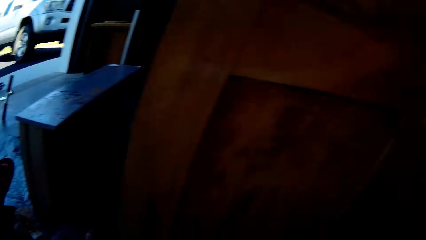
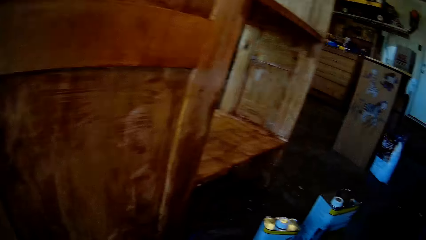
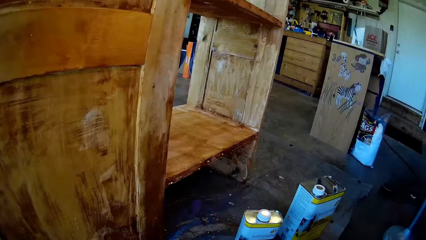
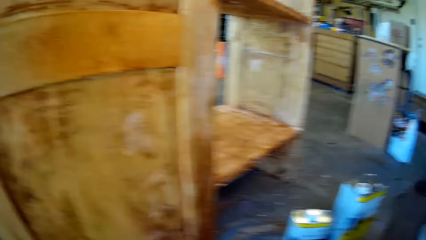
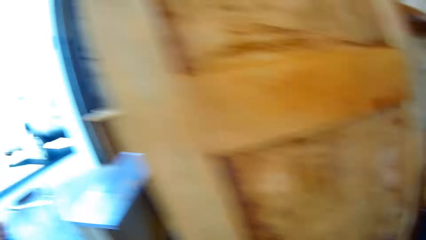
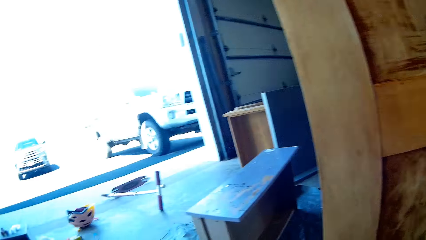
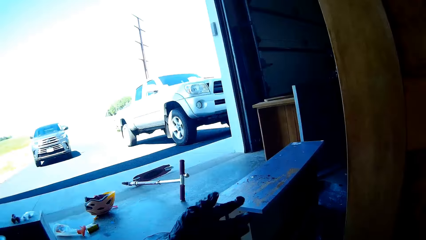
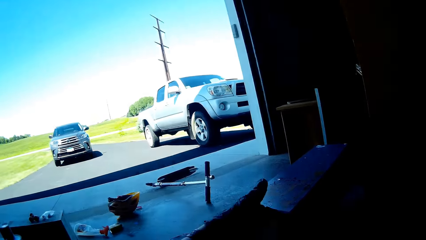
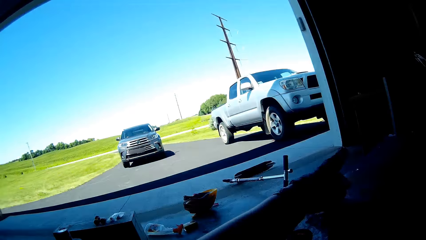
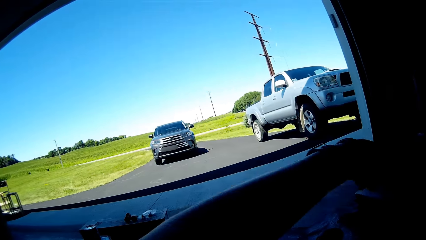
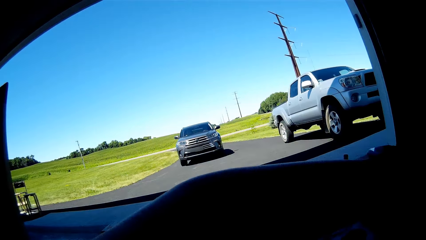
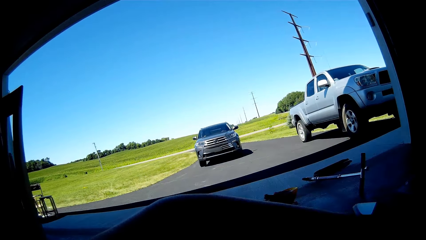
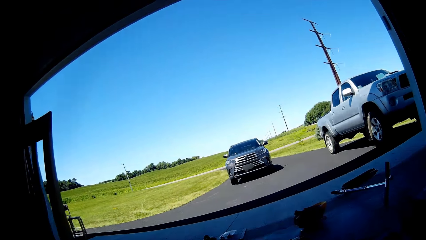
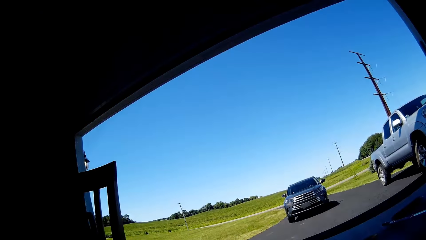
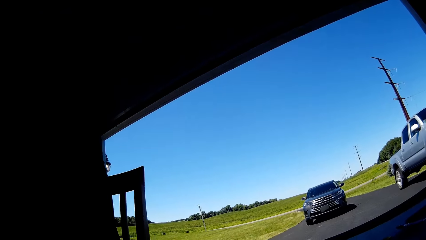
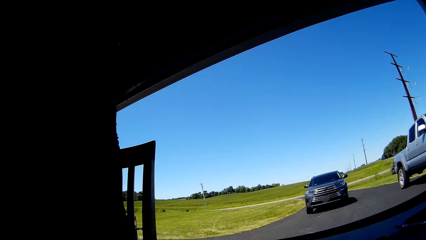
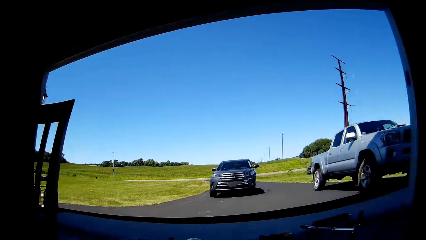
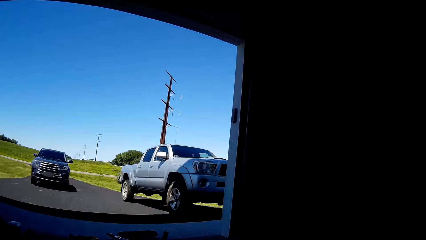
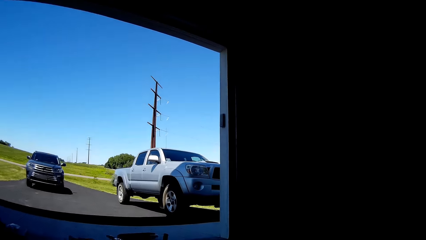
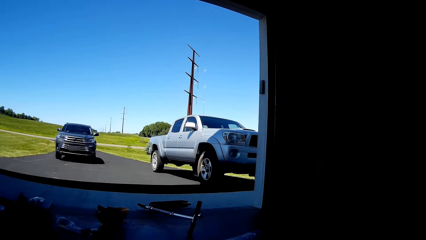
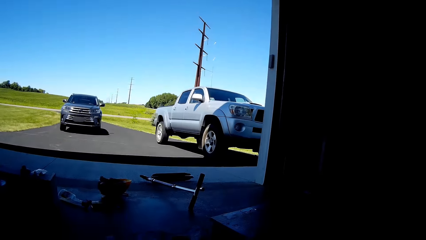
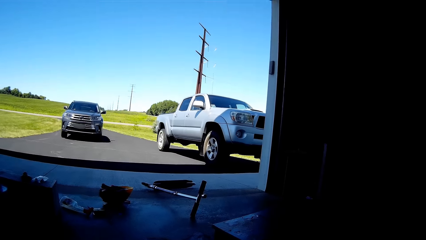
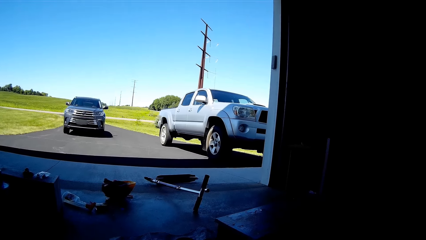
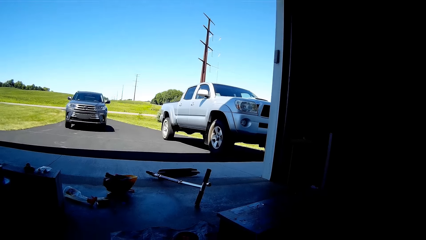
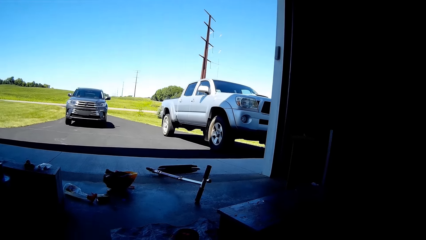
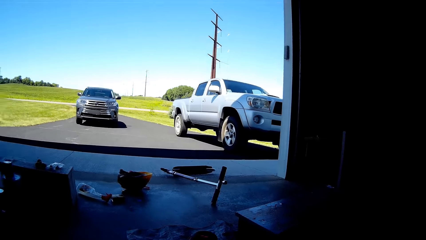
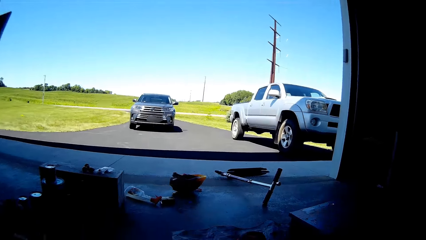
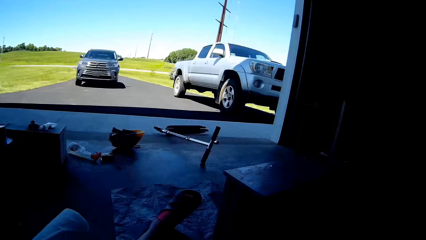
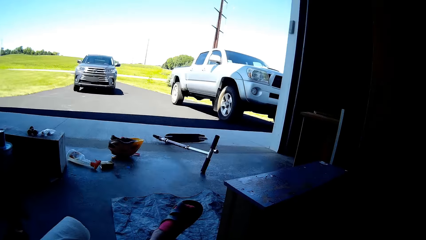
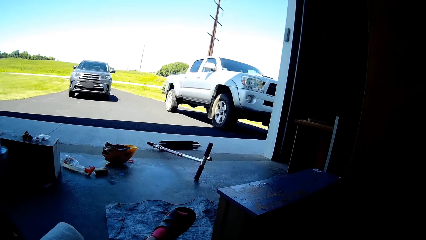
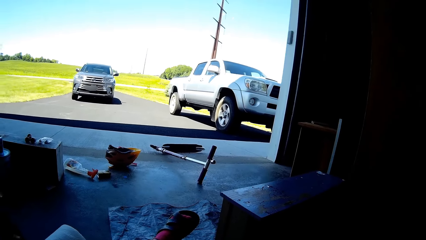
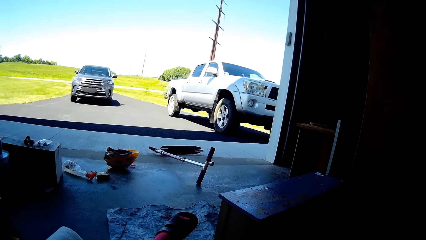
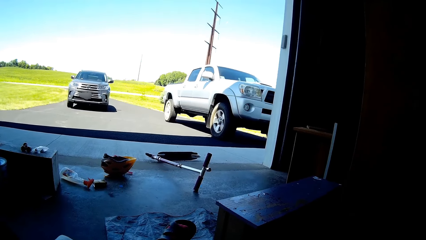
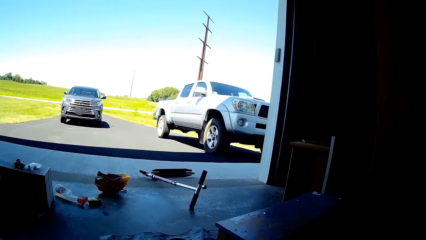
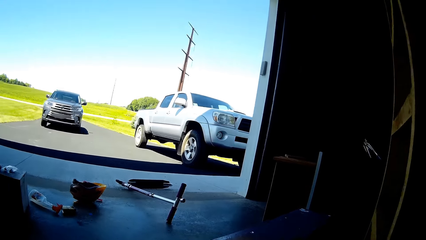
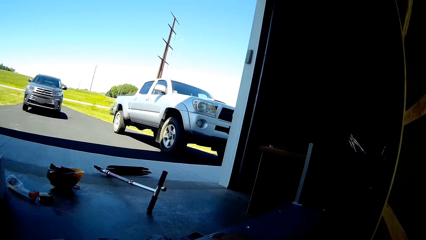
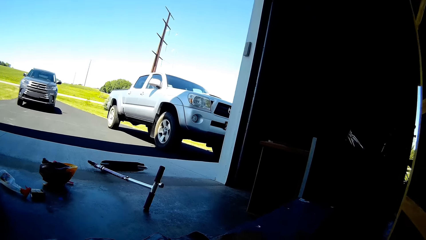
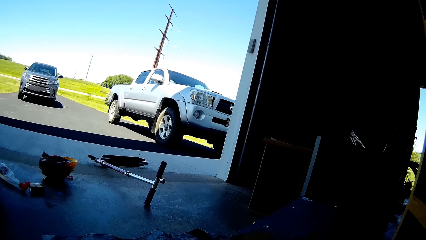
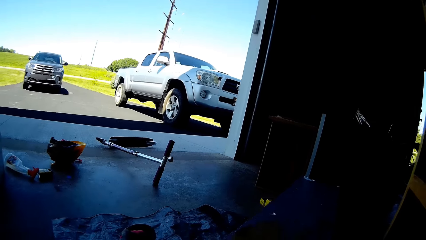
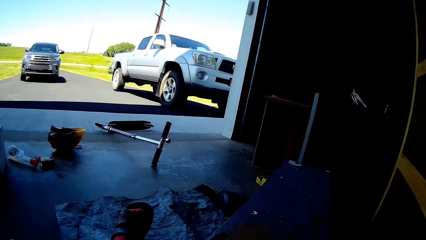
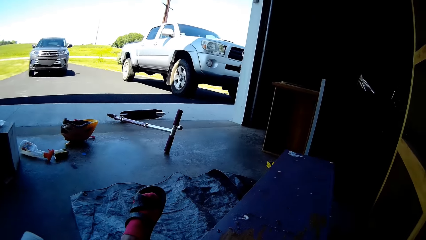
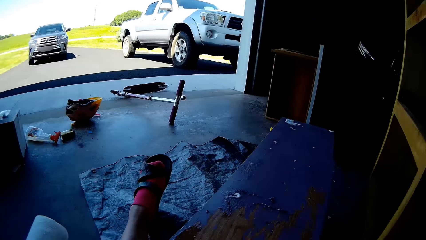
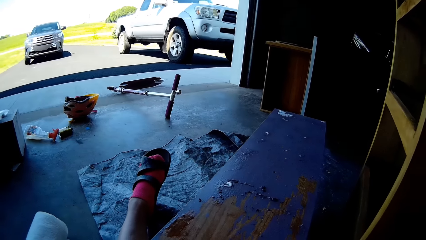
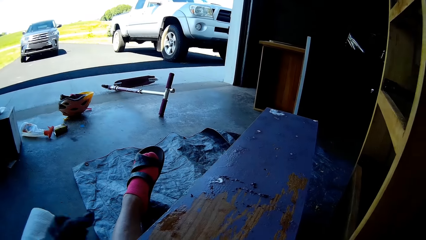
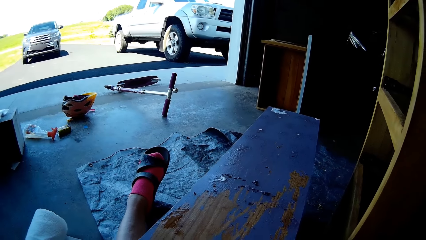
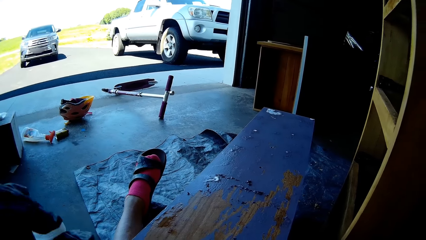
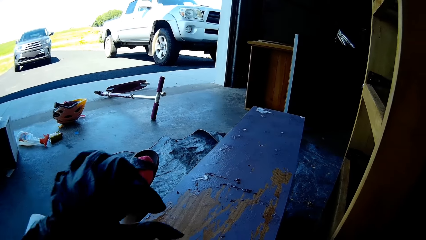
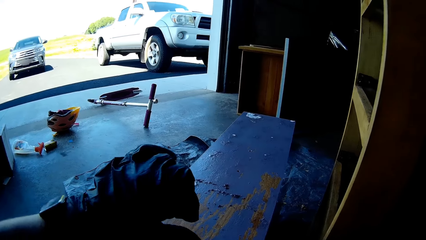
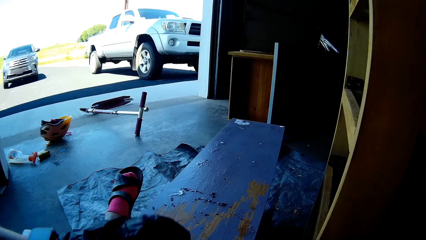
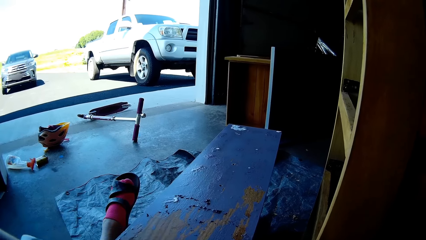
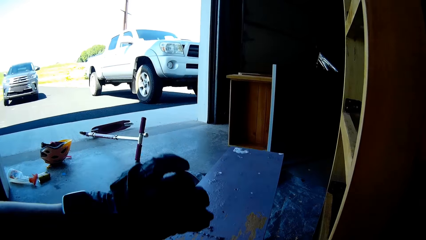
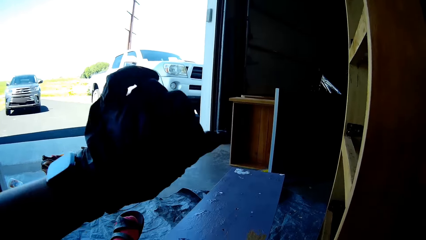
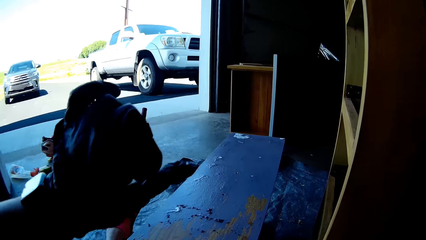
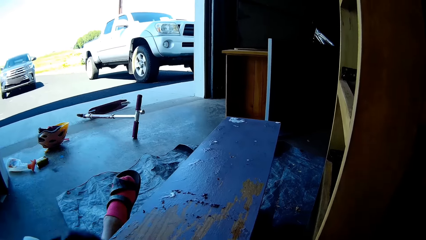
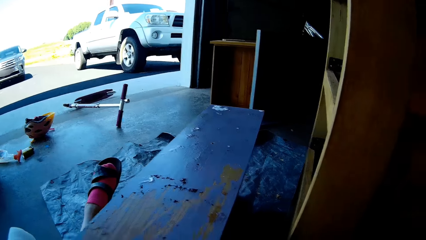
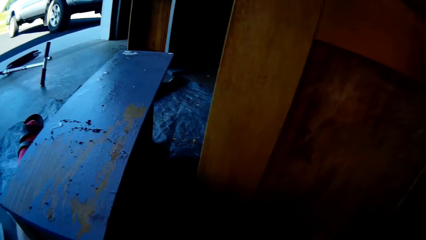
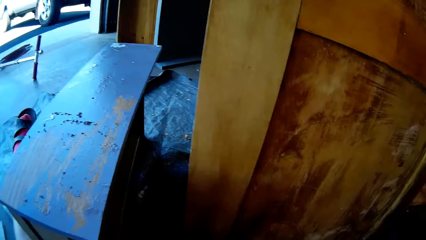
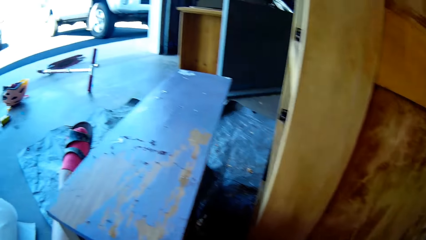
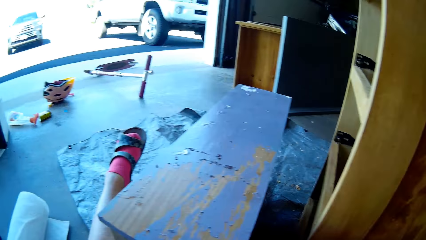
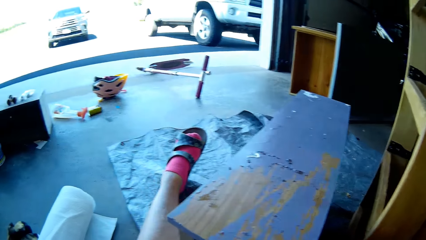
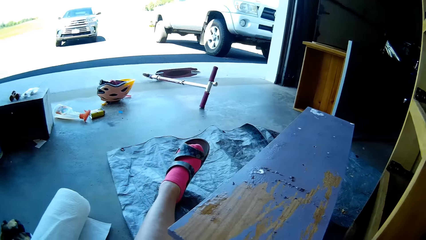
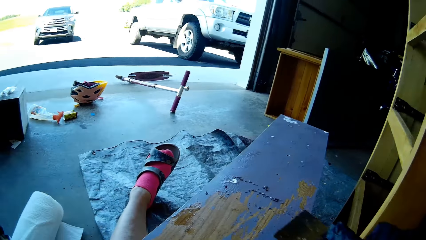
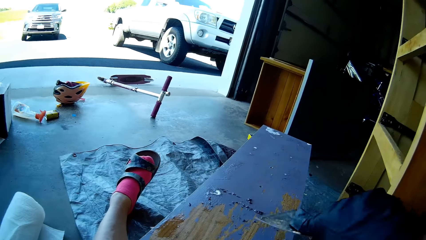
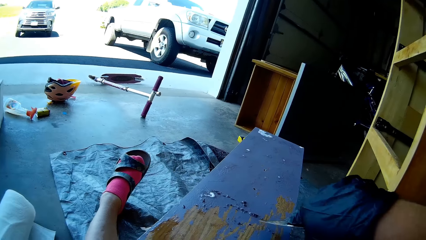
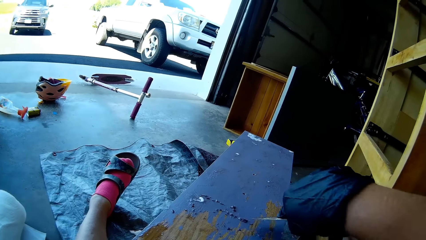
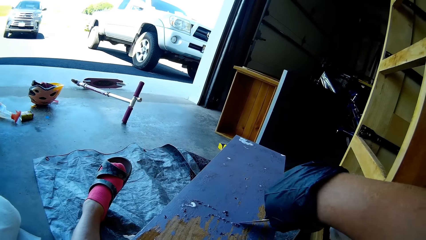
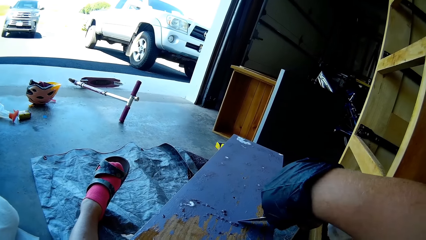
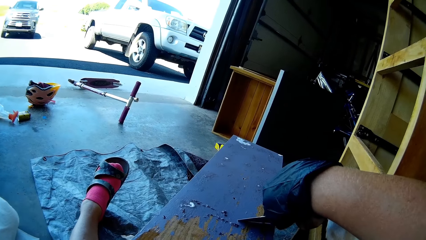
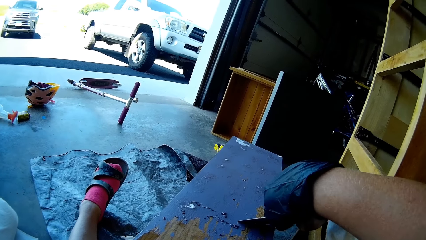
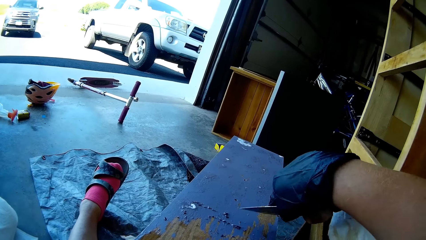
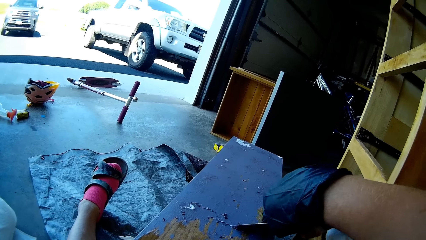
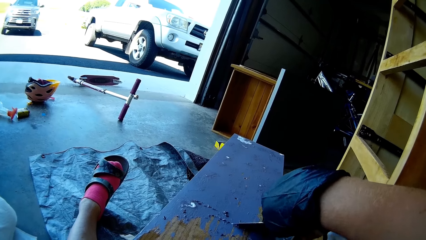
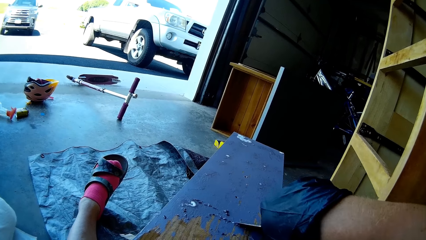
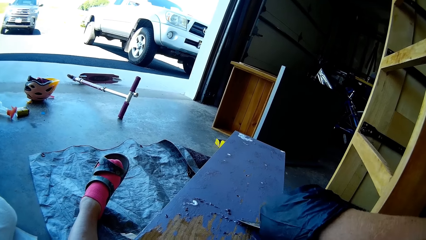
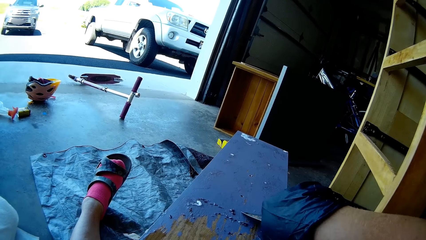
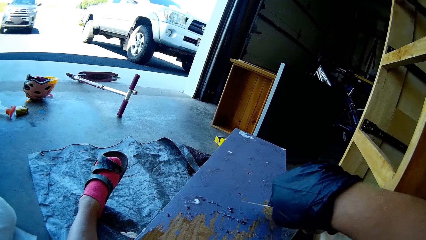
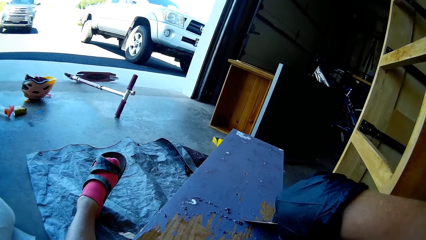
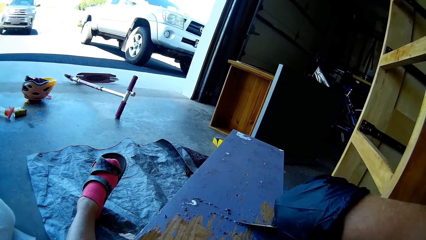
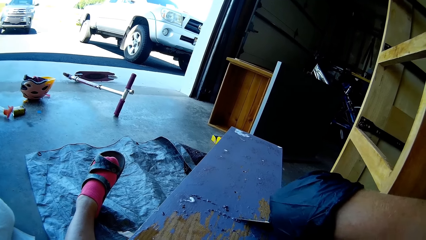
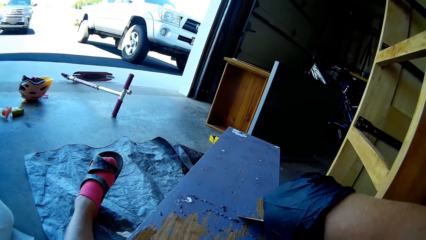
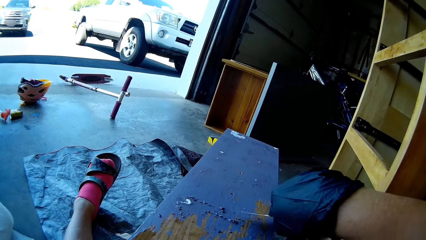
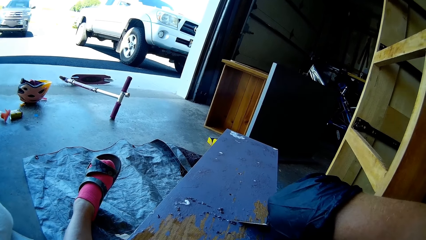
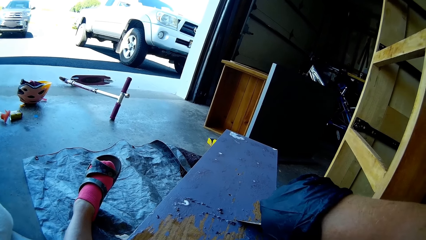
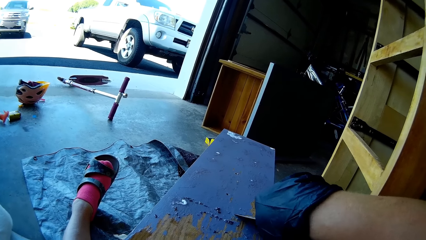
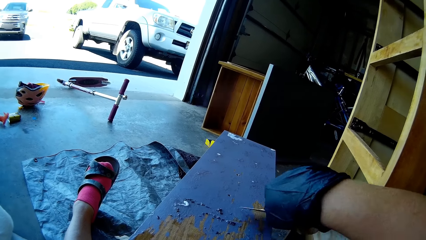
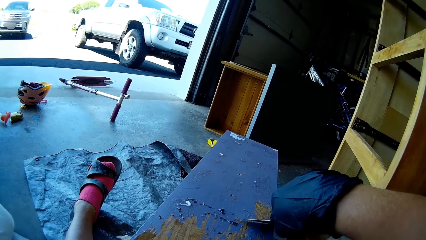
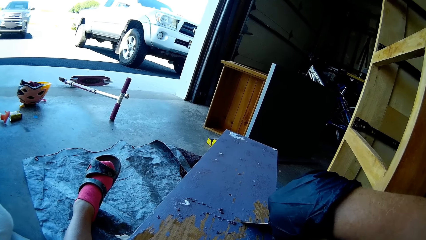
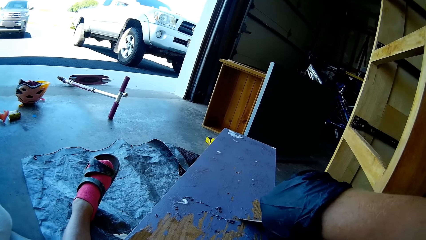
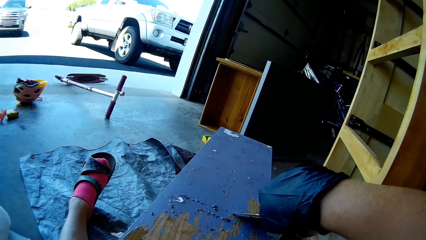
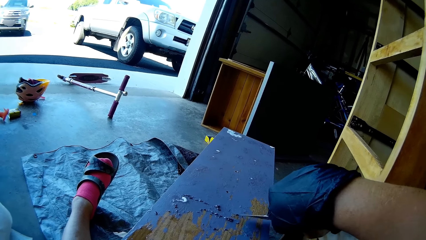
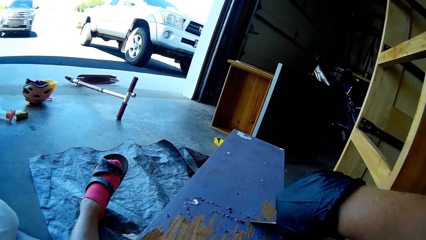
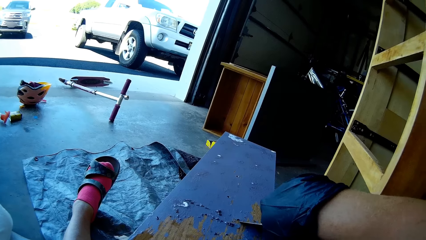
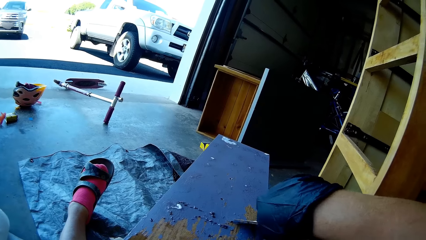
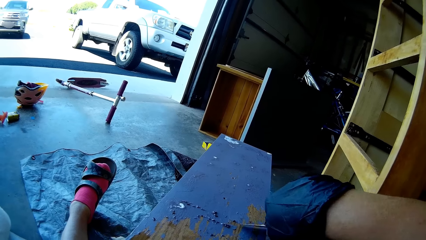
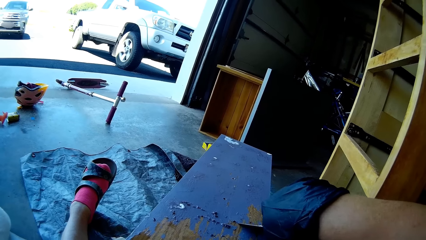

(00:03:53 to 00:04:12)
The camera wearer points at something. She raises the hand. She moves her hands. She scrubs the wood furniture. She moves an object from the table.
